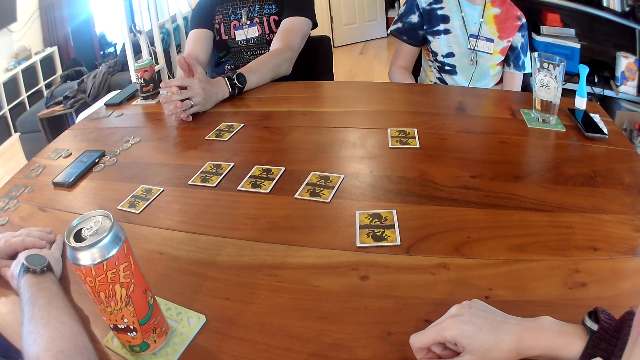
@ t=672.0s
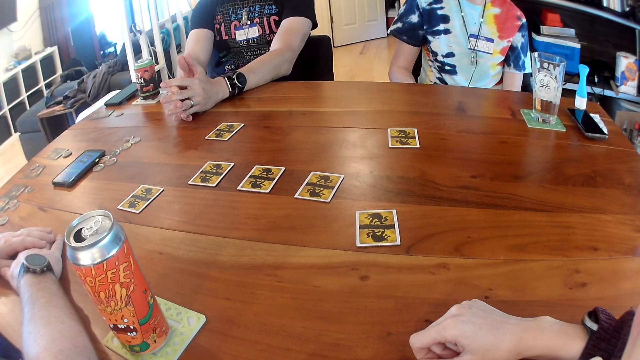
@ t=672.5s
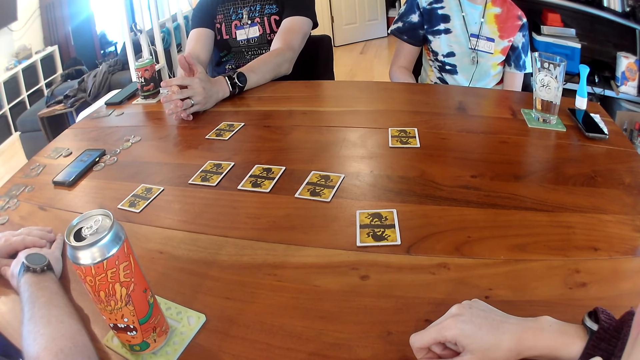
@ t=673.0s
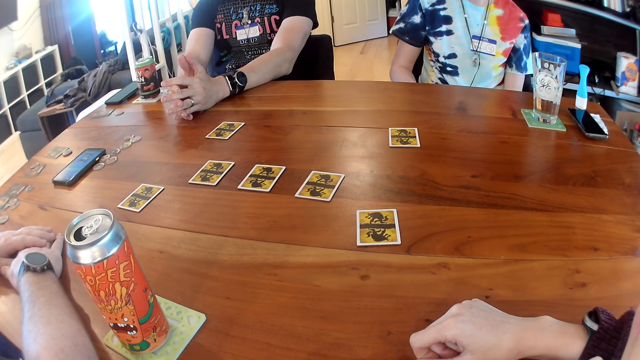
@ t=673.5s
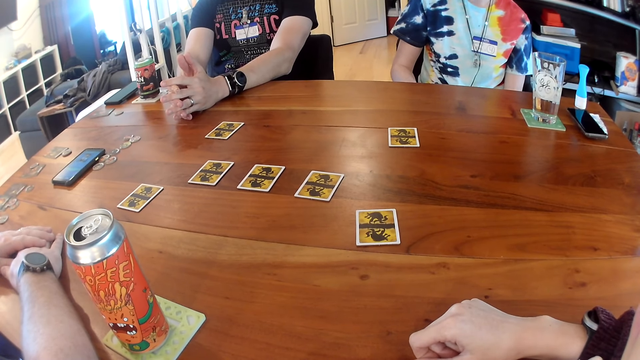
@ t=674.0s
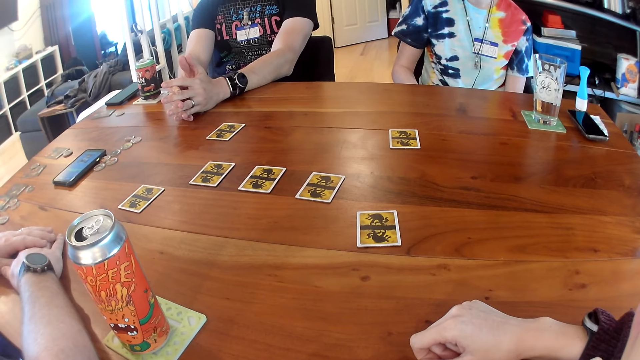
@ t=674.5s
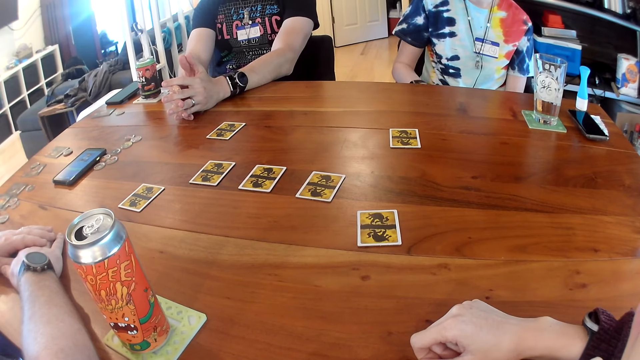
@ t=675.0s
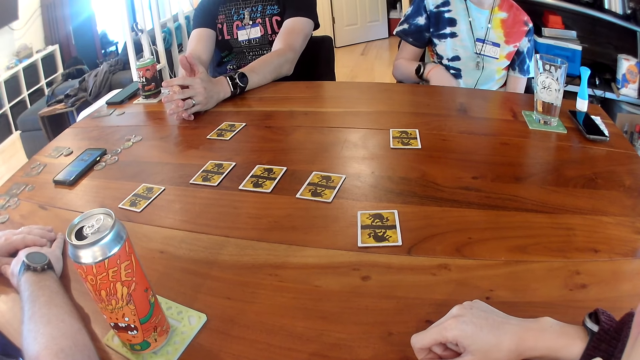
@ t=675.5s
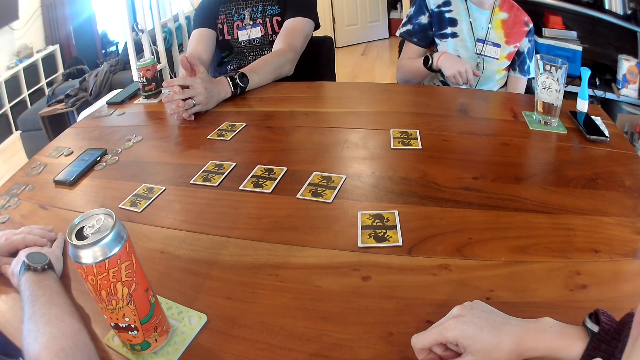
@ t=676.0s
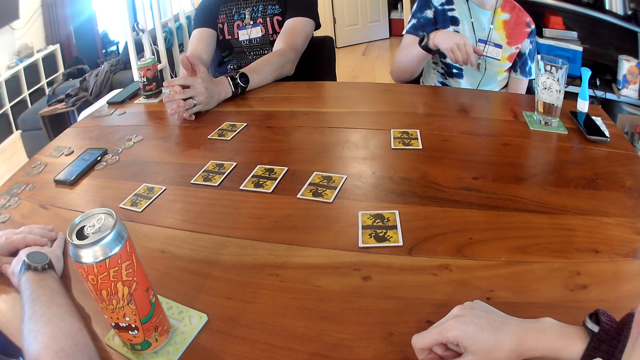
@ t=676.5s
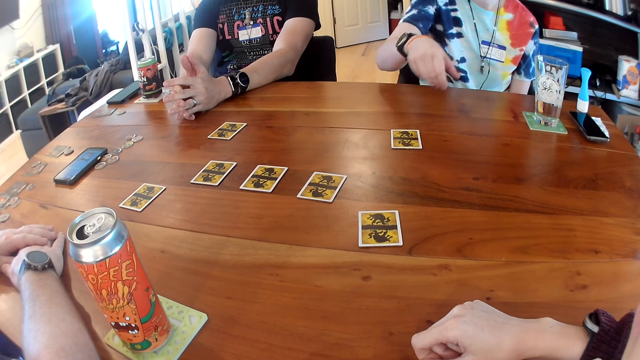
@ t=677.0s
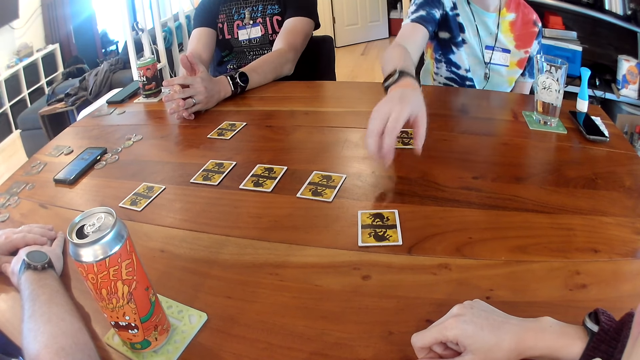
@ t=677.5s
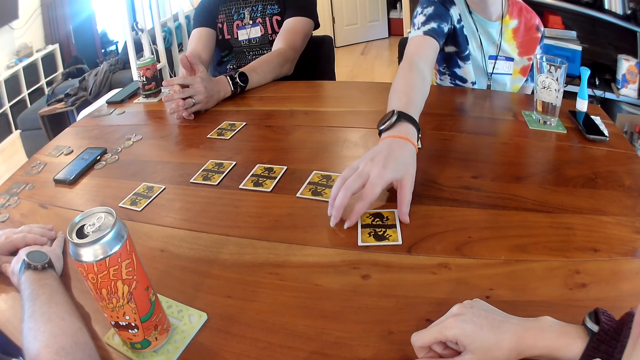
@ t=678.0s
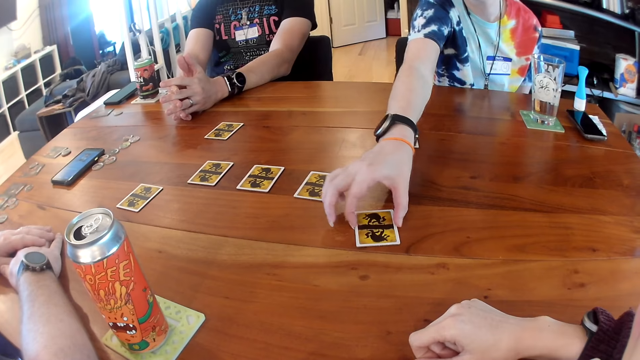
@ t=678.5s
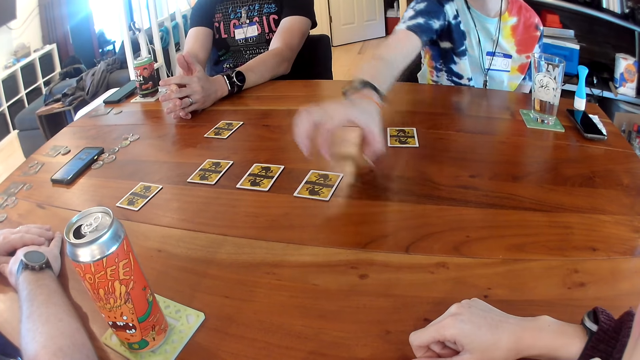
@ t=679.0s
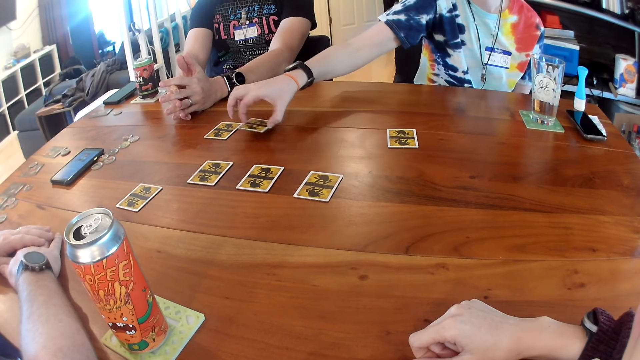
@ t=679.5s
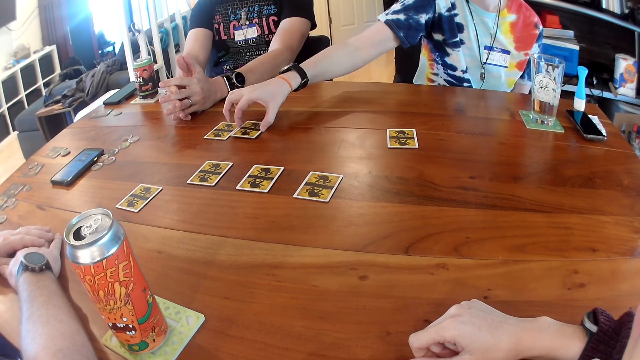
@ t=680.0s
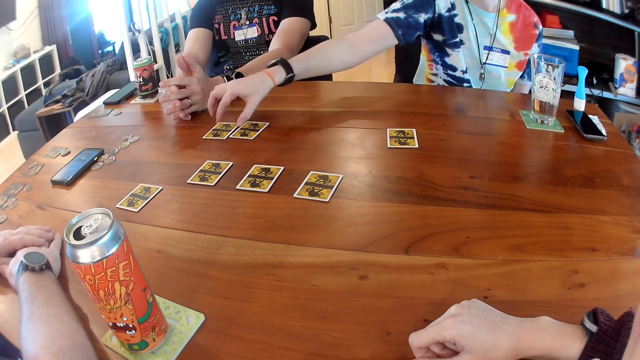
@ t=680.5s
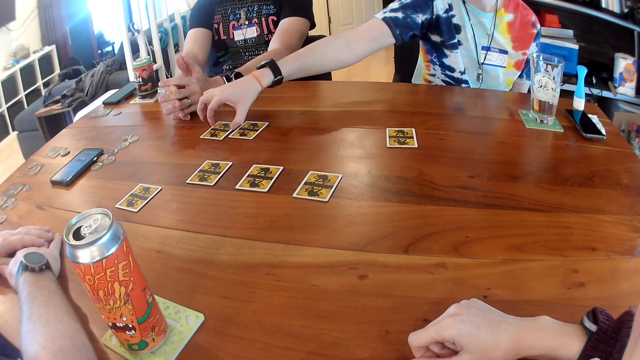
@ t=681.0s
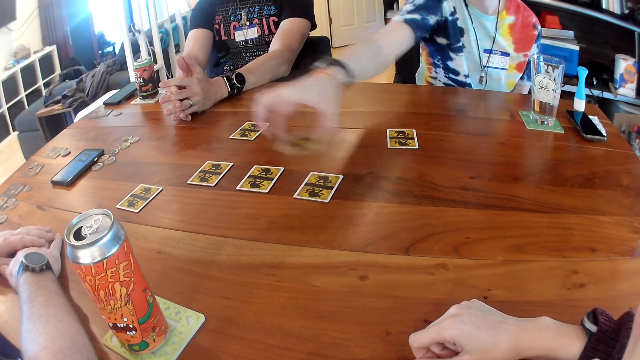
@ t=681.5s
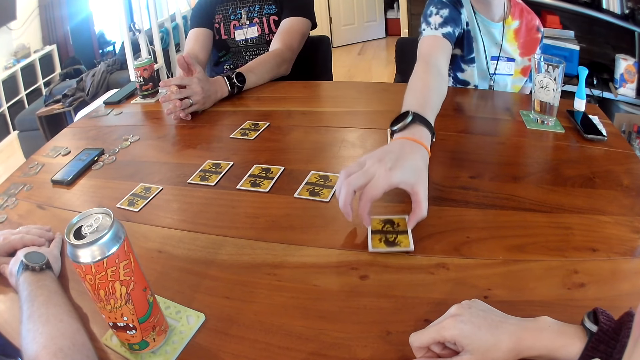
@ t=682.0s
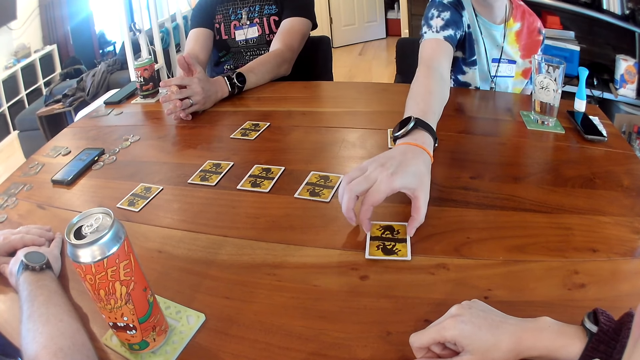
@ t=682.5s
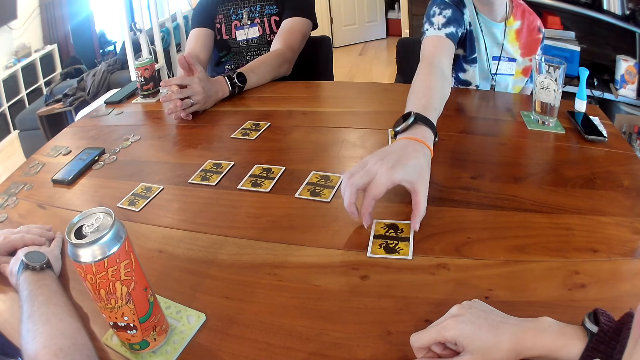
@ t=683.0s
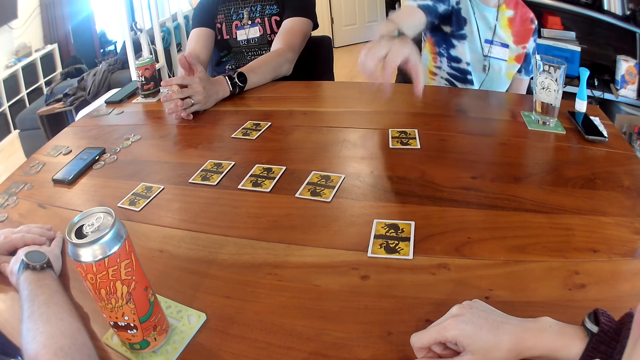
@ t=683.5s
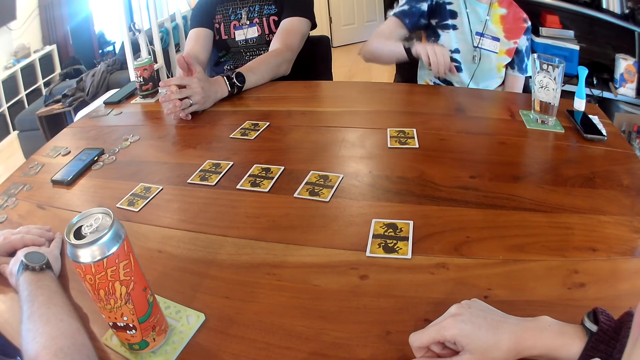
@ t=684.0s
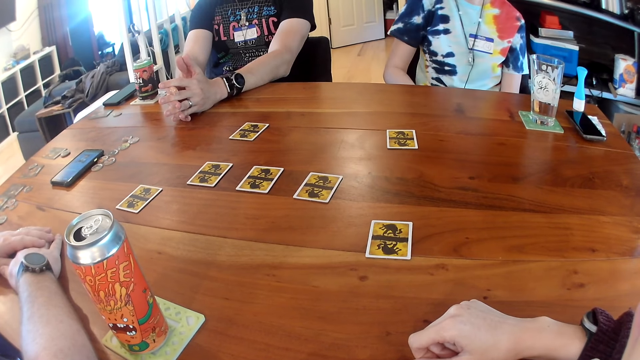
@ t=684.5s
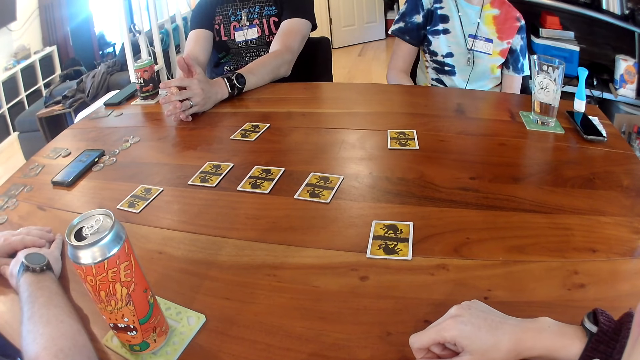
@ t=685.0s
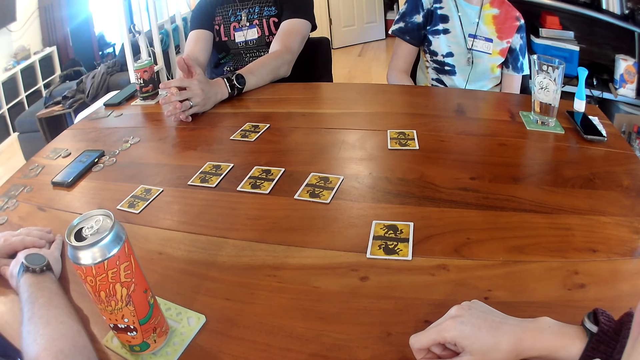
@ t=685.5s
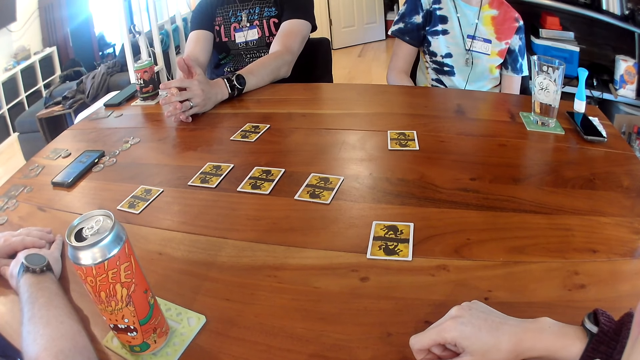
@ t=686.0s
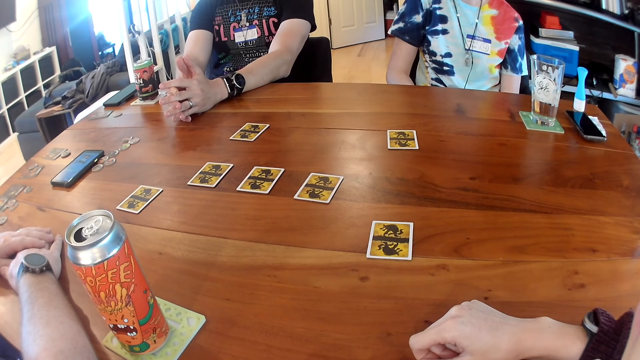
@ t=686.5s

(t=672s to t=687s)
The woman picks the card from the table with her right hand. She plays the card. She places the card on the table with her right hand. She picks the card from the table with her right hand. She places the card on the table with her right hand.

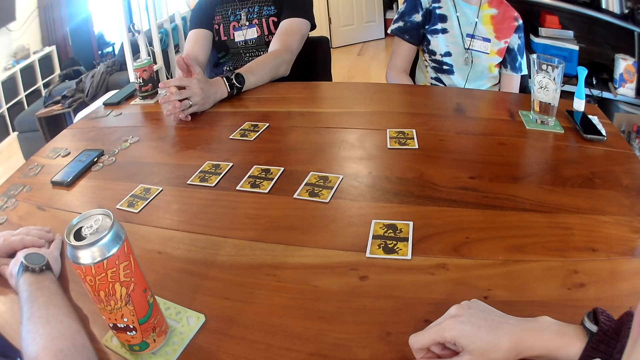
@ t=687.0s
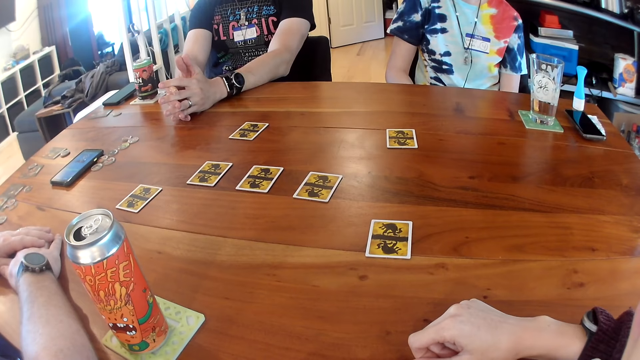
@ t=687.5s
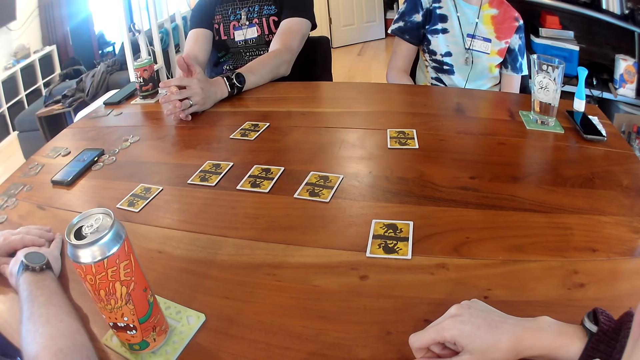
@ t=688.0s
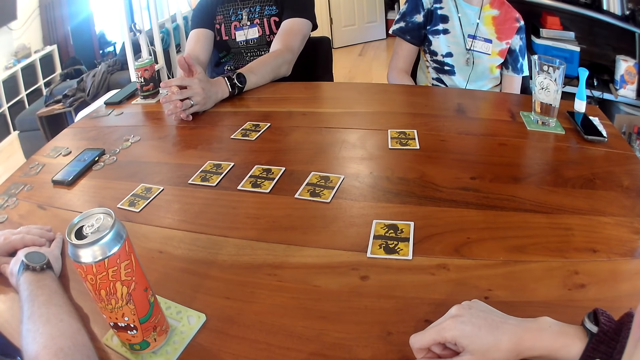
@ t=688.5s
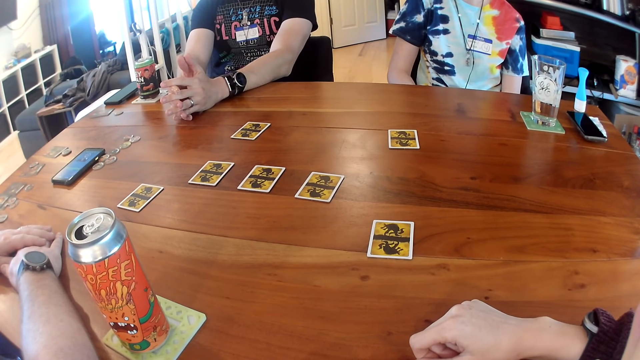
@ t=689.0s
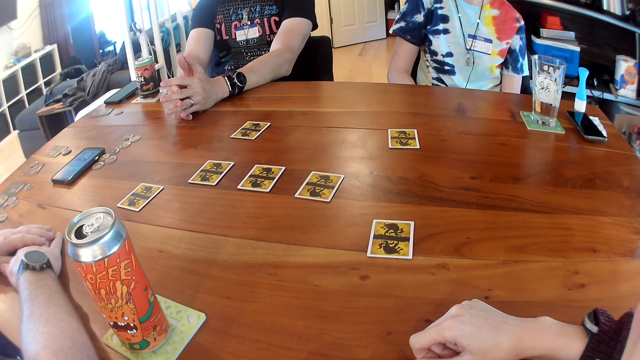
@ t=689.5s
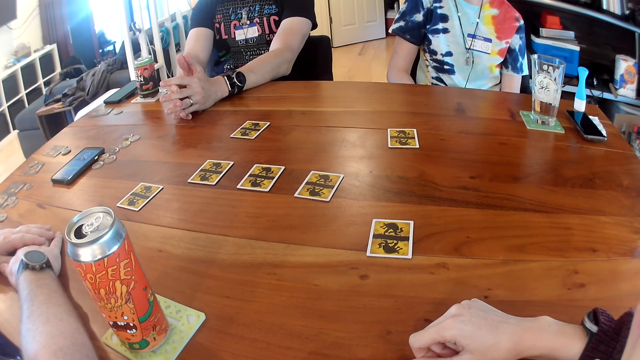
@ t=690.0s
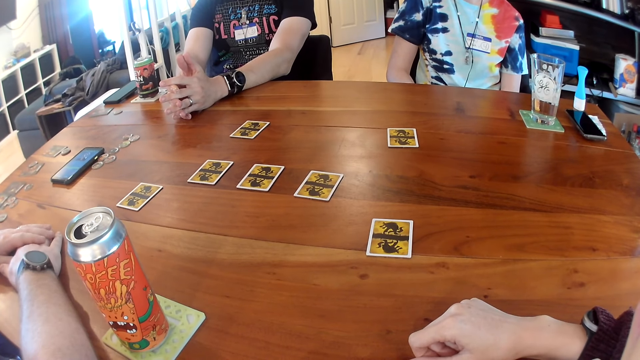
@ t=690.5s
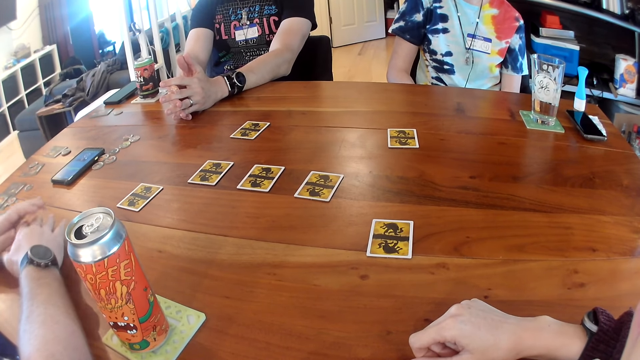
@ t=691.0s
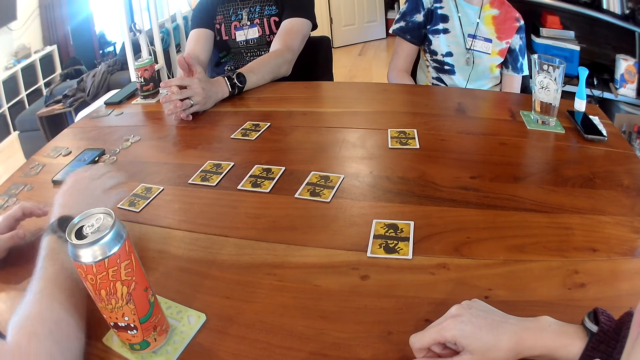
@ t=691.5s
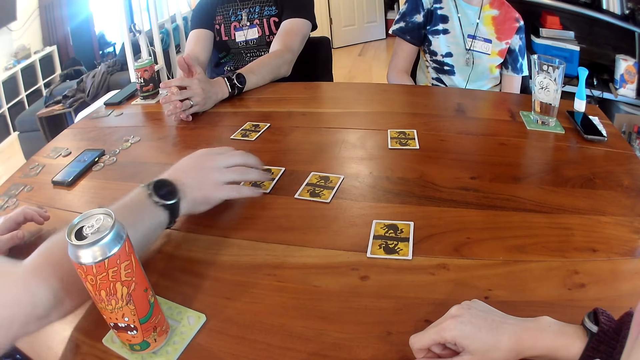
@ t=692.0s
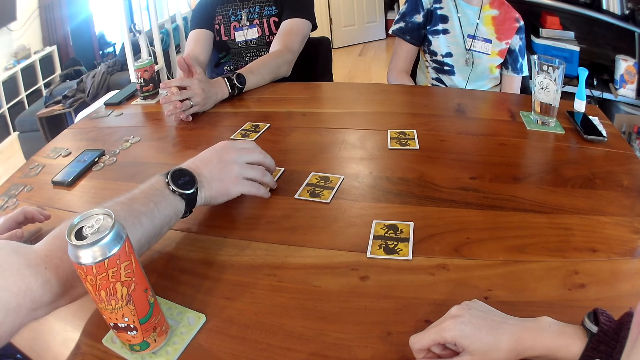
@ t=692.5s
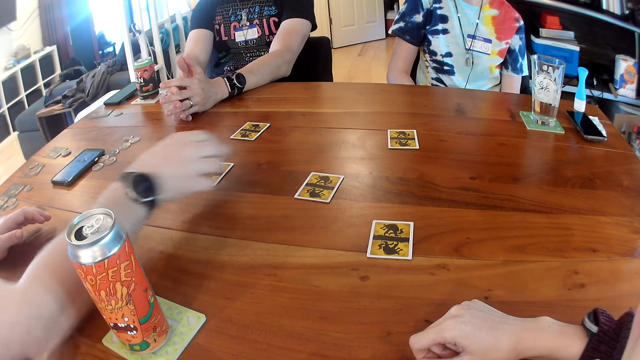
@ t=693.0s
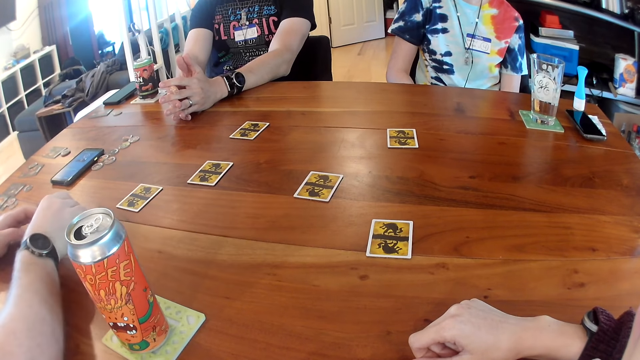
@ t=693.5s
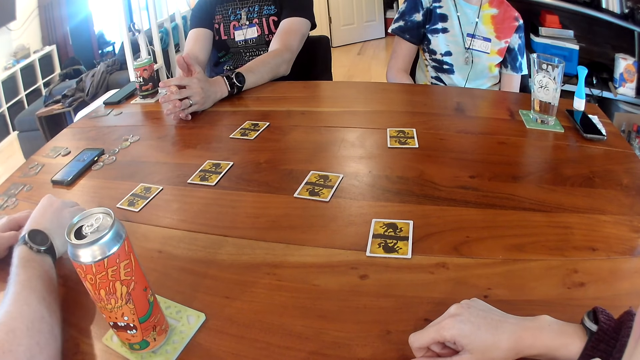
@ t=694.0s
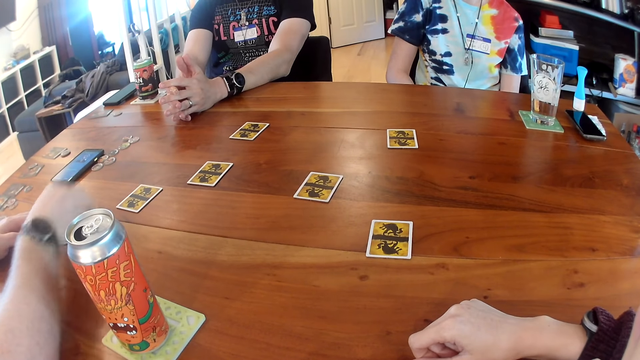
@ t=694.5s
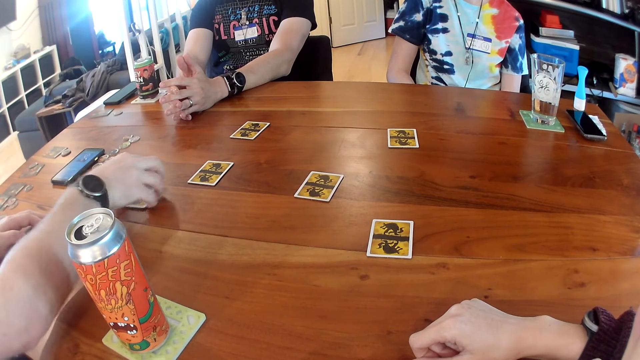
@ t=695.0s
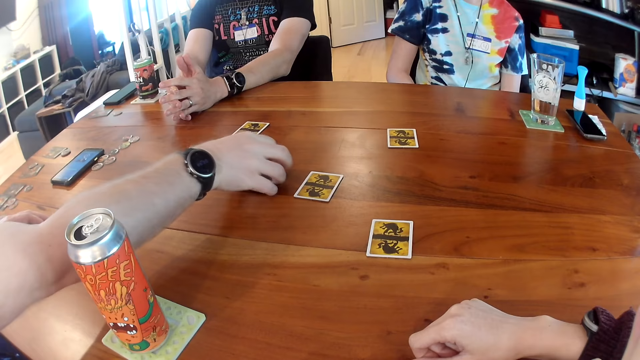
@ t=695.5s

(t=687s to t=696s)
The man picks a card from the table with his right hand. He places the card on the table with his right hand. The woman picks the card from the table with her right hand. The man places the card on the table with his right hand.
